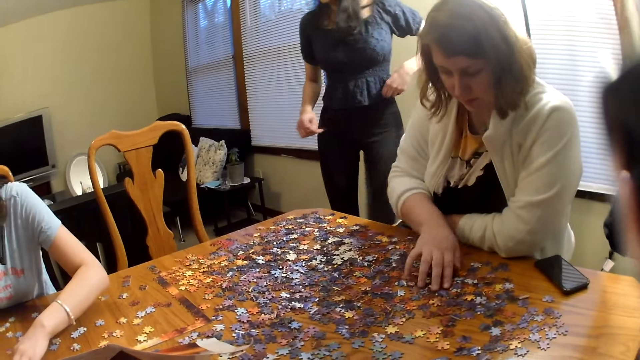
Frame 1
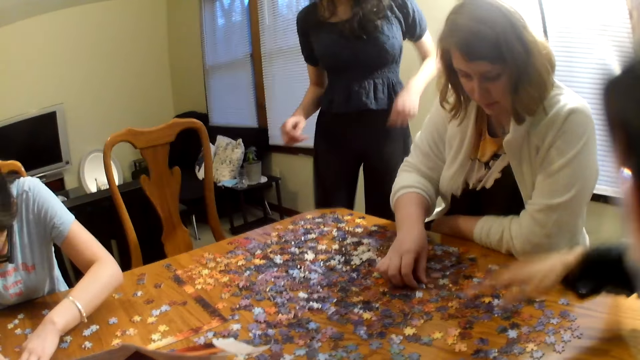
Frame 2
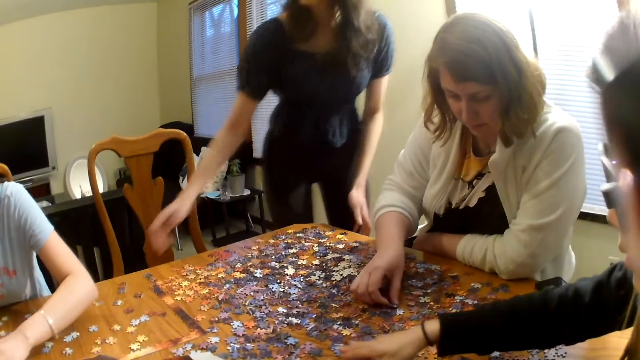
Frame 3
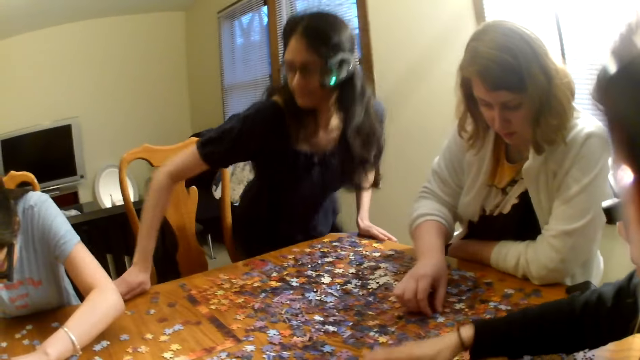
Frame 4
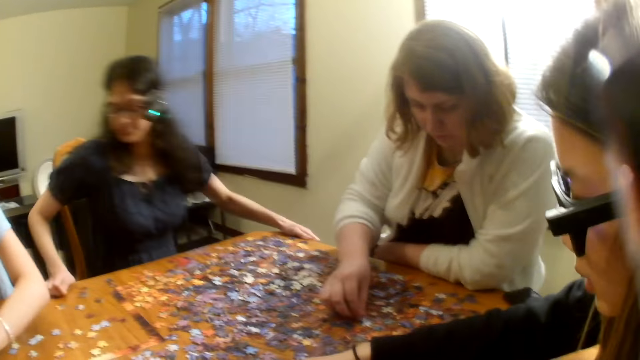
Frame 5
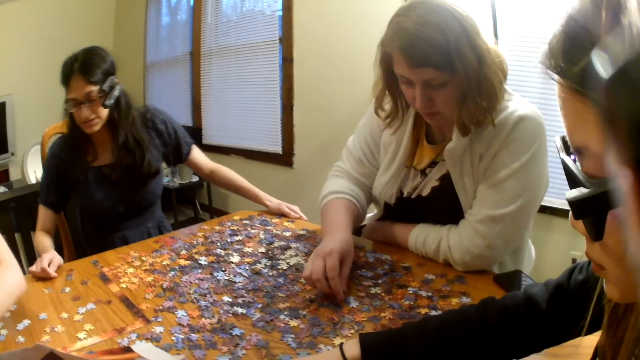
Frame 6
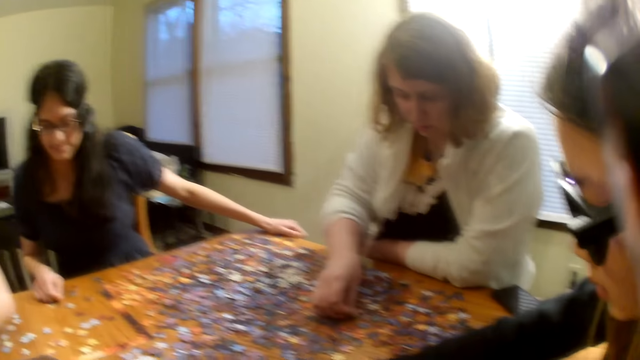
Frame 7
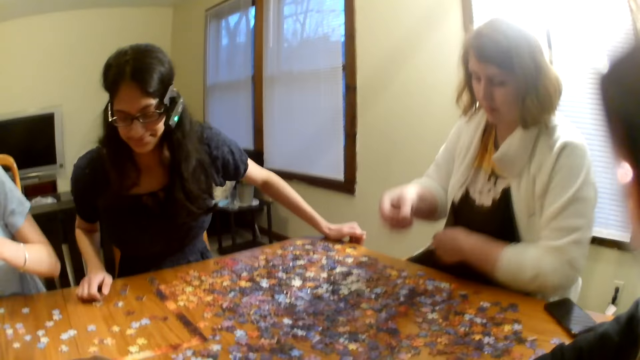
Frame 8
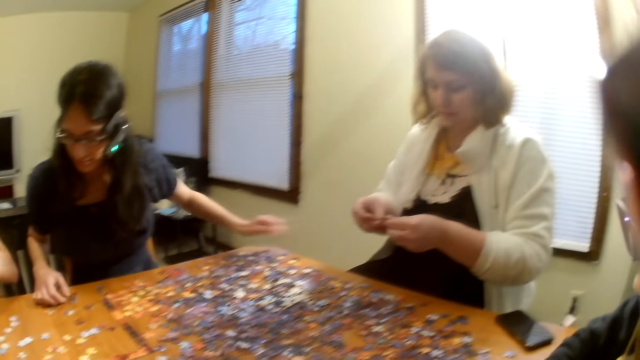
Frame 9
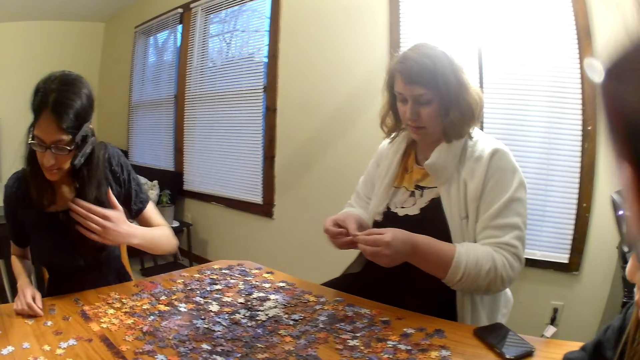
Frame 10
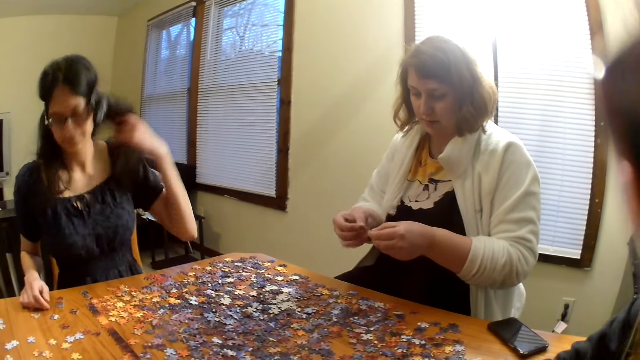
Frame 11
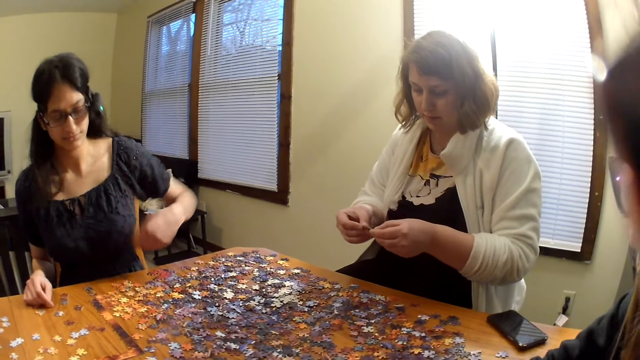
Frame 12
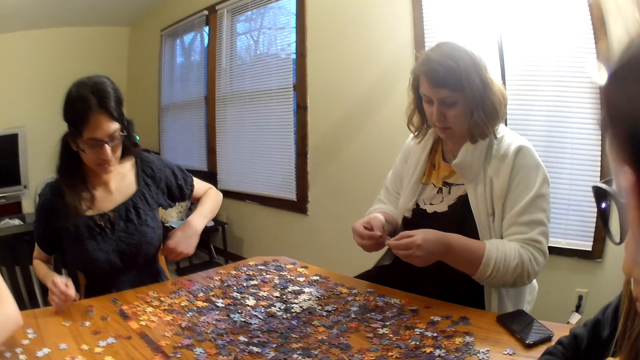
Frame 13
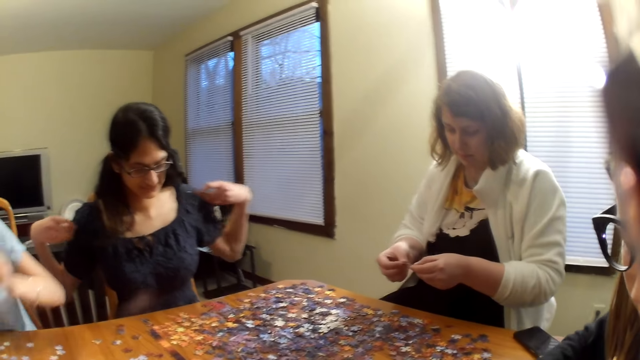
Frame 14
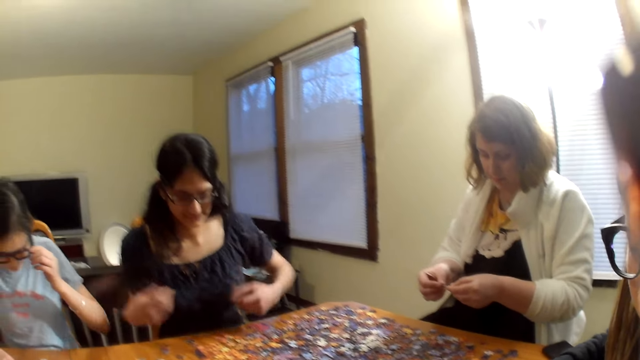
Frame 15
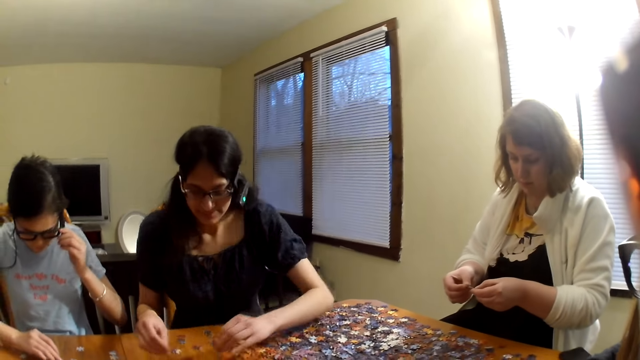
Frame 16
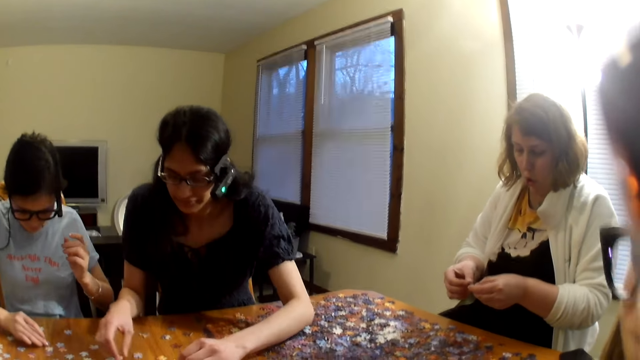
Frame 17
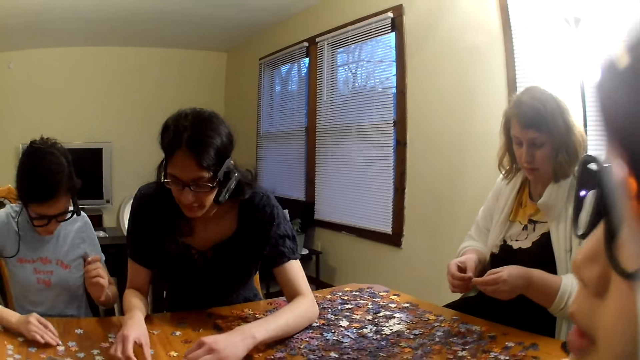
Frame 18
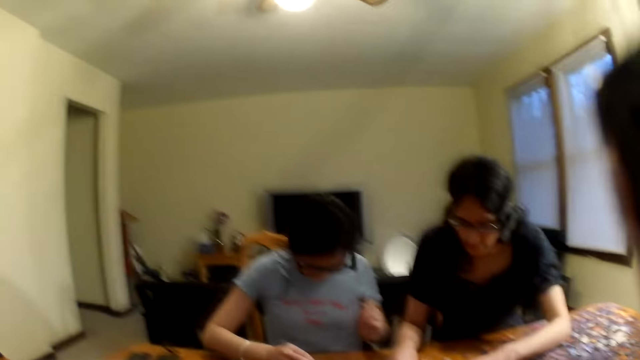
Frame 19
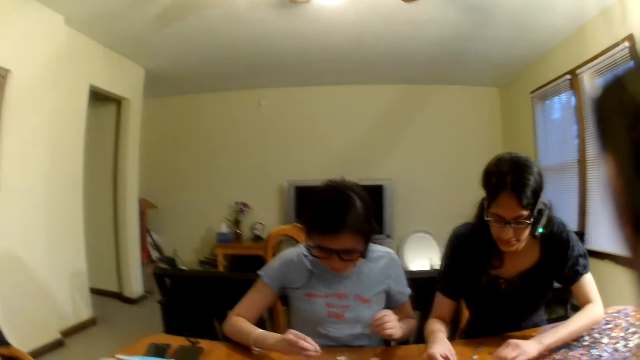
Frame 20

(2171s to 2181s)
A woman sits on the chair. Another woman moves the pieces on the table and picks a piece from the table. The first woman touches her hair. The camera wearer discusses with the two women while making some picture puzzle.

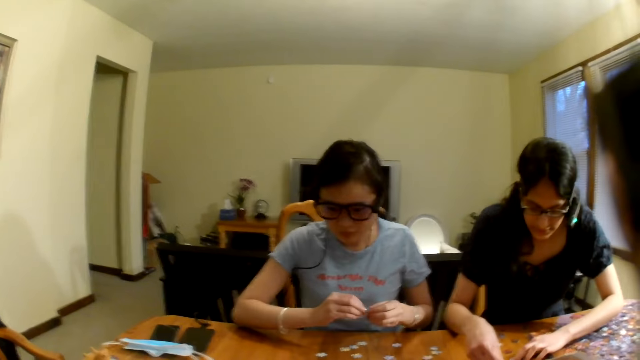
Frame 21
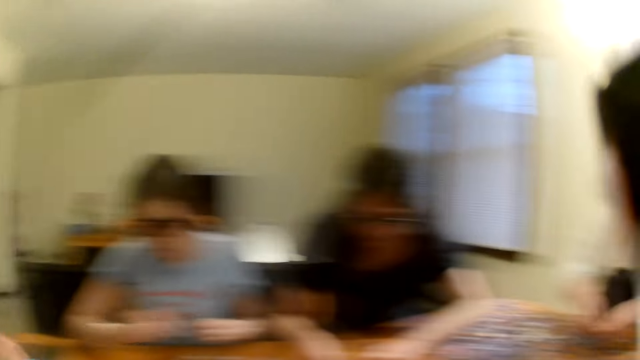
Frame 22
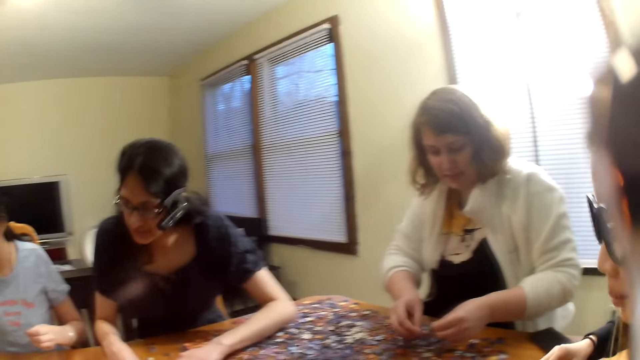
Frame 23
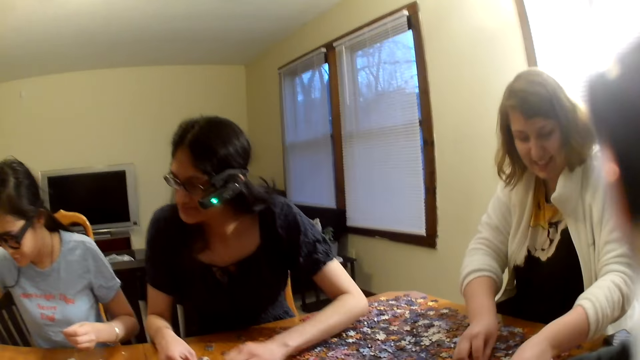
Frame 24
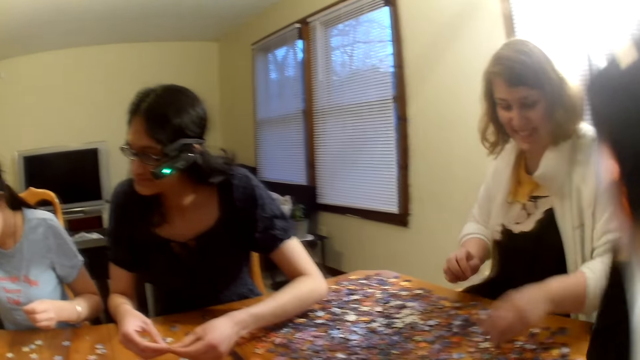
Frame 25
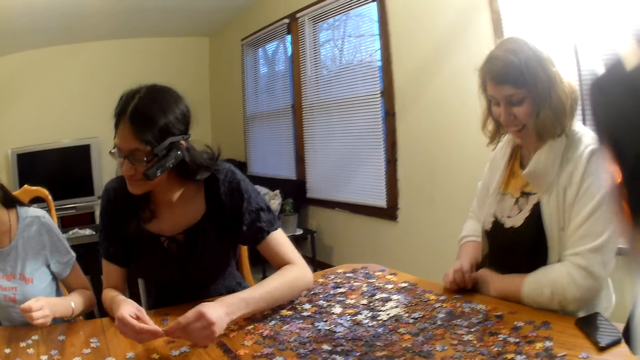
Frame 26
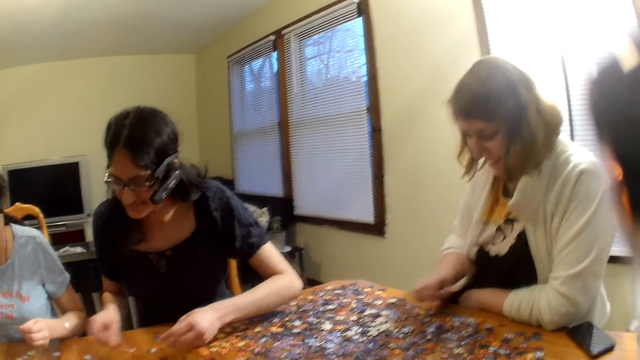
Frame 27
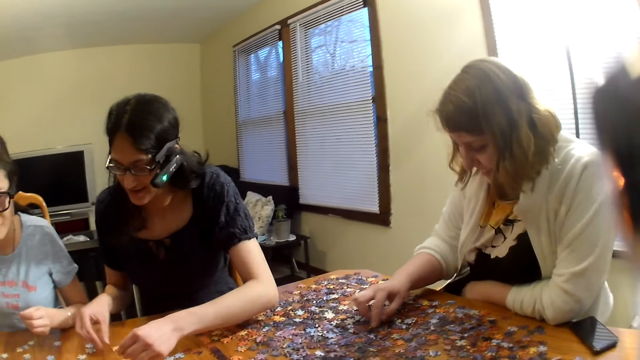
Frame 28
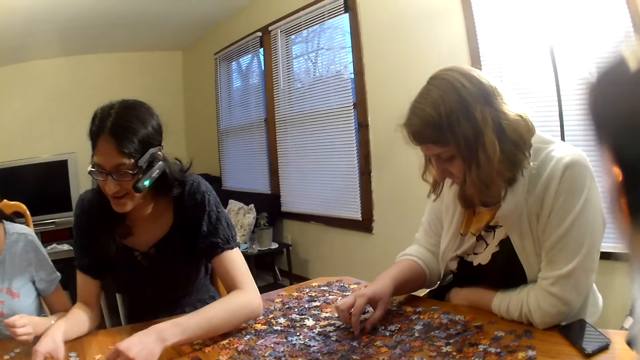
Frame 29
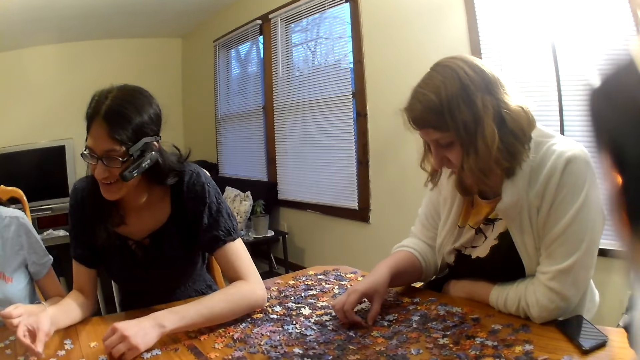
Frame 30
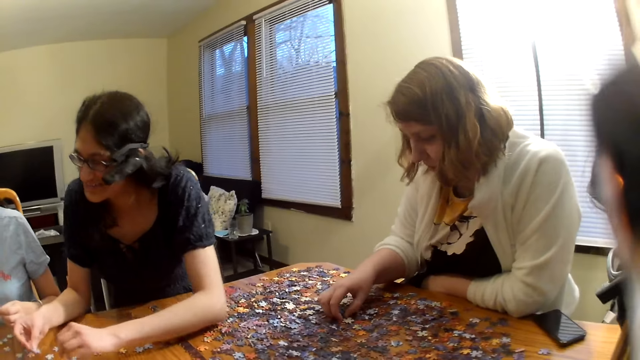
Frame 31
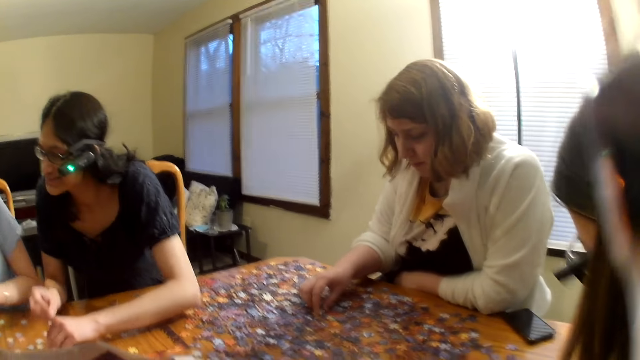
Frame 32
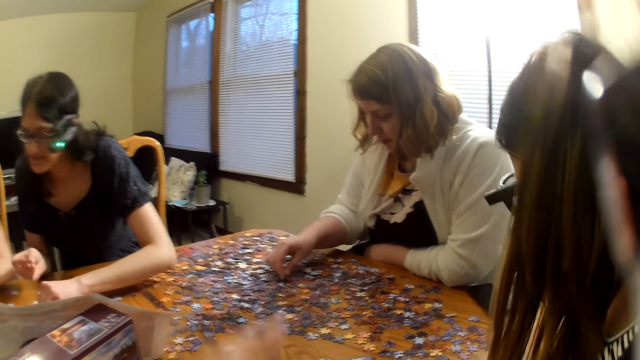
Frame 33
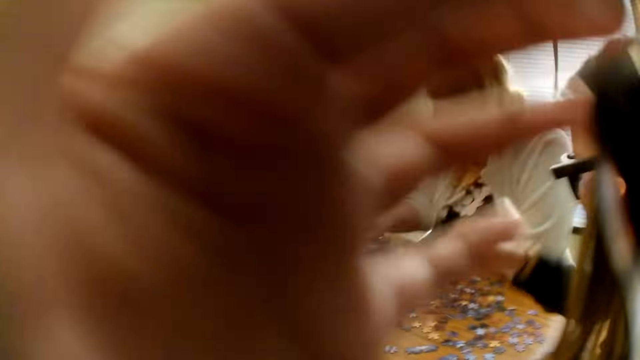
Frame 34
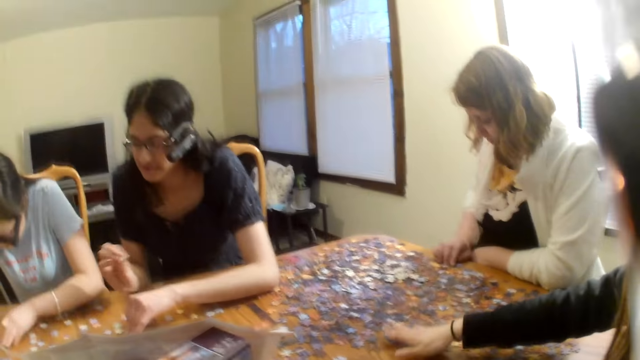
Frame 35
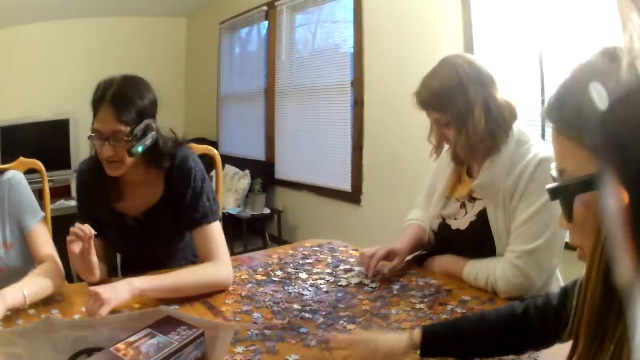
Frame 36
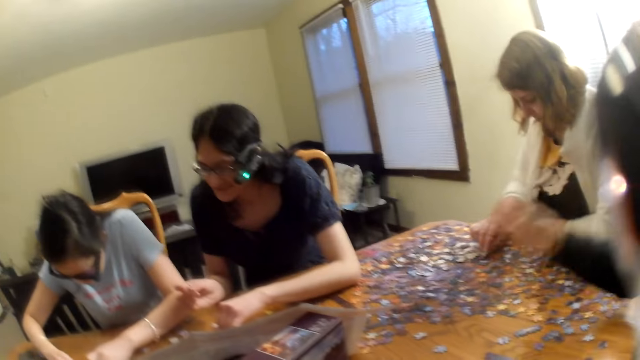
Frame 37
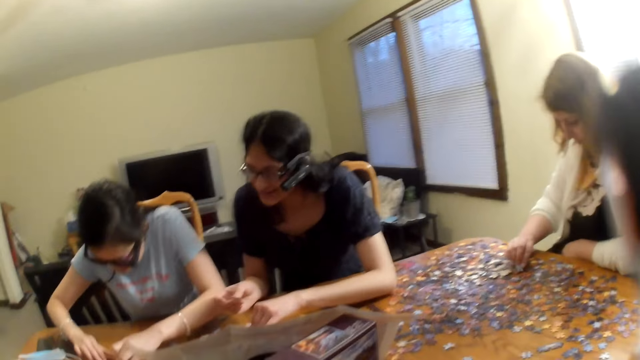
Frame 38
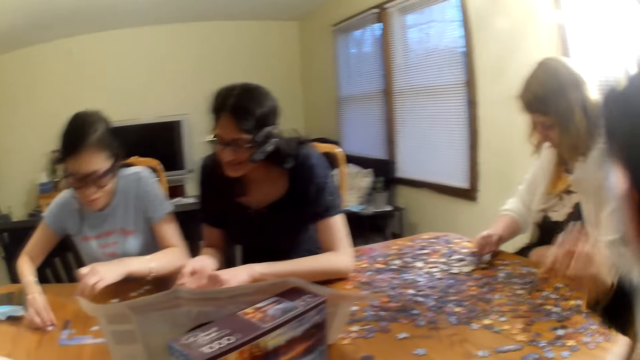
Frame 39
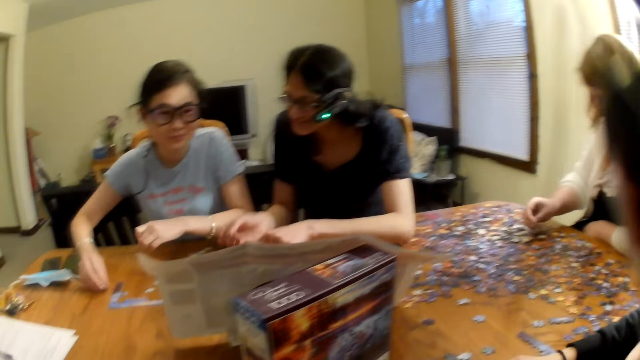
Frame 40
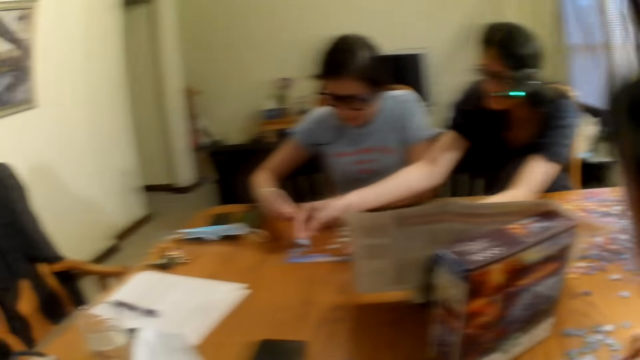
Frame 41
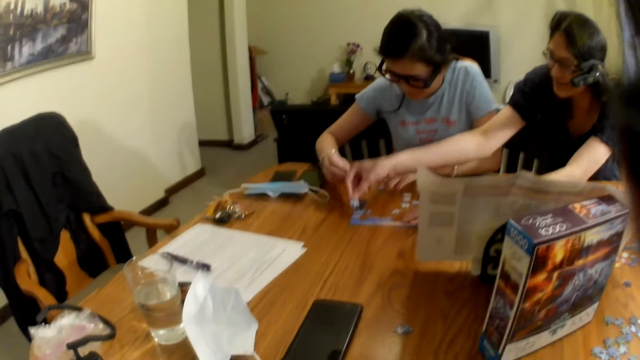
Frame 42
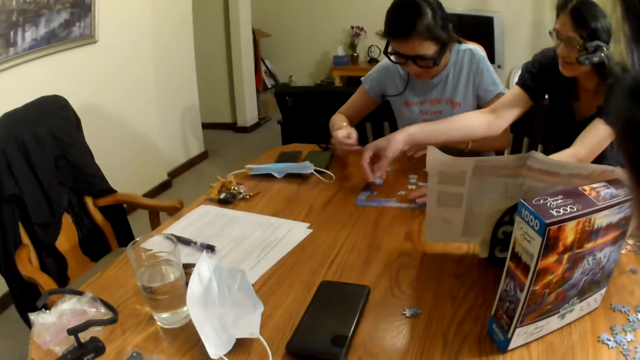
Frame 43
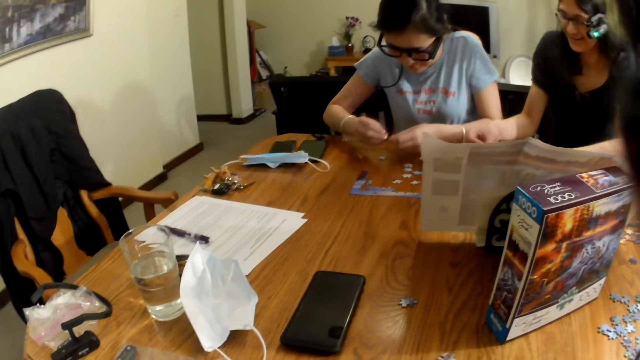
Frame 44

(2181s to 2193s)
The camera wearer looks around. A woman moves the pieces on the table. Another woman moves the pieces on the table. The camera wearer raises the hand.
